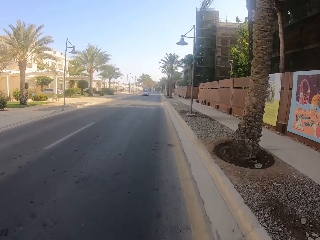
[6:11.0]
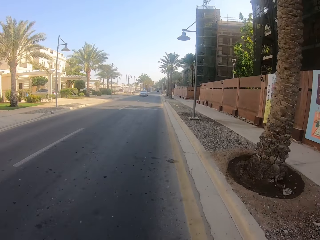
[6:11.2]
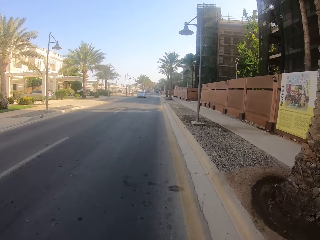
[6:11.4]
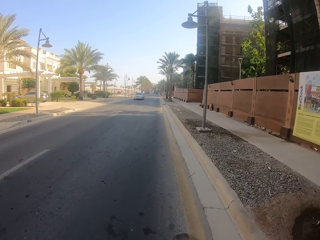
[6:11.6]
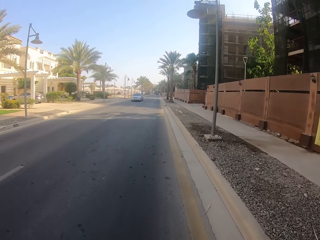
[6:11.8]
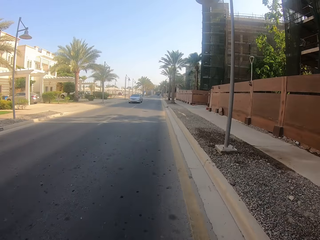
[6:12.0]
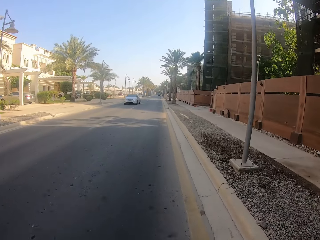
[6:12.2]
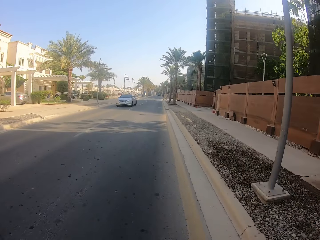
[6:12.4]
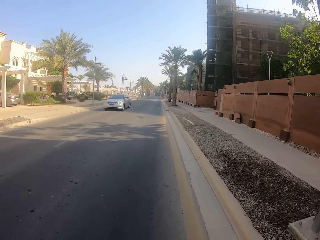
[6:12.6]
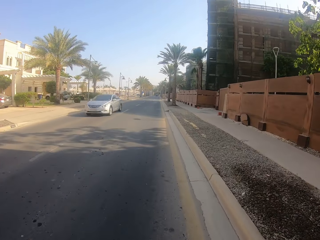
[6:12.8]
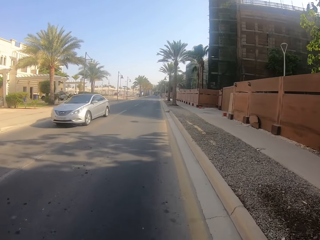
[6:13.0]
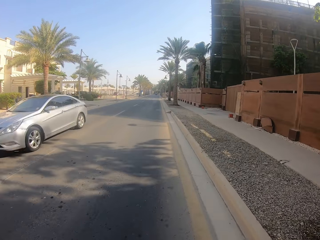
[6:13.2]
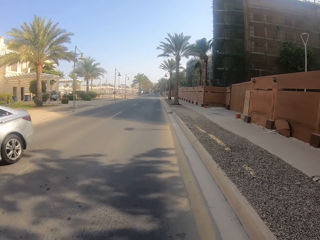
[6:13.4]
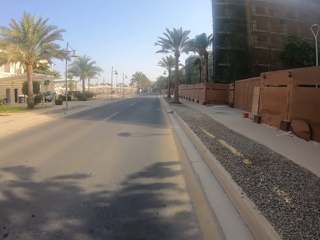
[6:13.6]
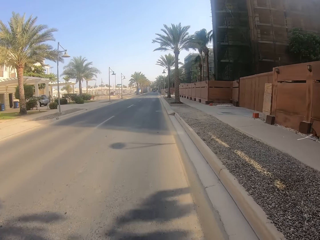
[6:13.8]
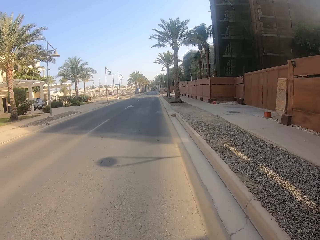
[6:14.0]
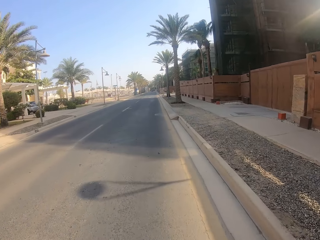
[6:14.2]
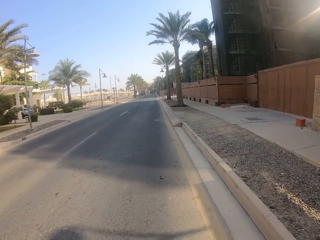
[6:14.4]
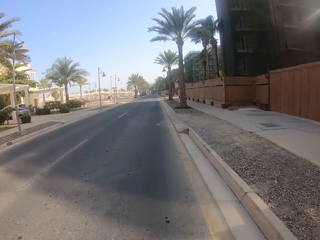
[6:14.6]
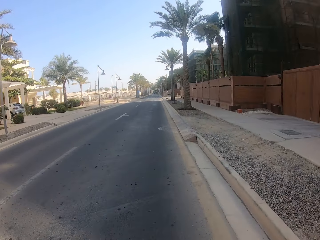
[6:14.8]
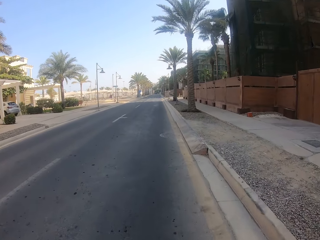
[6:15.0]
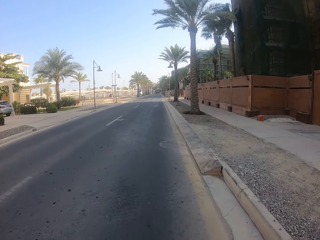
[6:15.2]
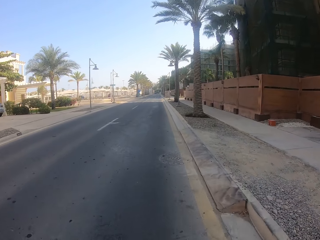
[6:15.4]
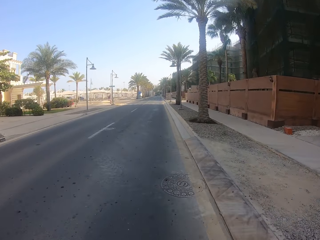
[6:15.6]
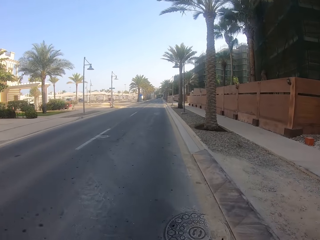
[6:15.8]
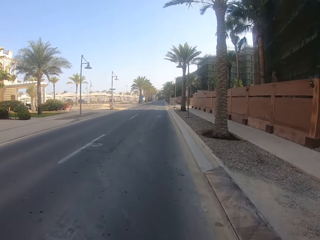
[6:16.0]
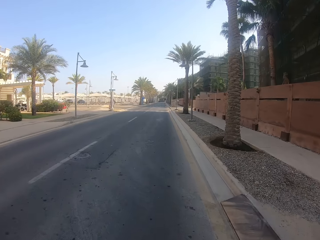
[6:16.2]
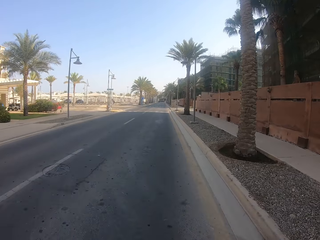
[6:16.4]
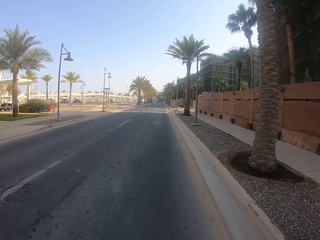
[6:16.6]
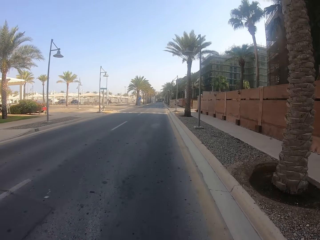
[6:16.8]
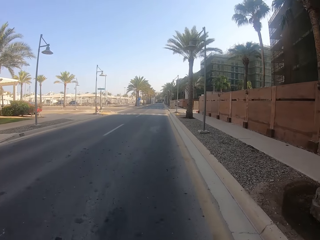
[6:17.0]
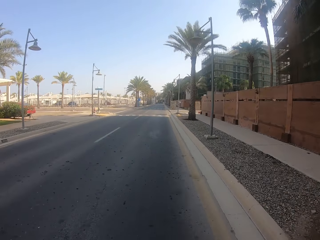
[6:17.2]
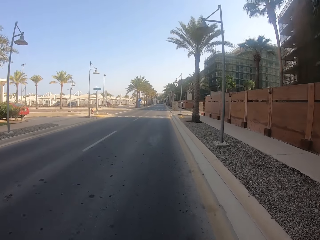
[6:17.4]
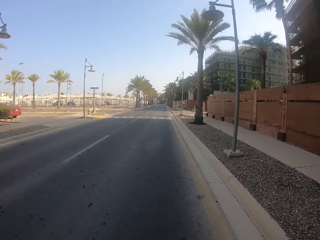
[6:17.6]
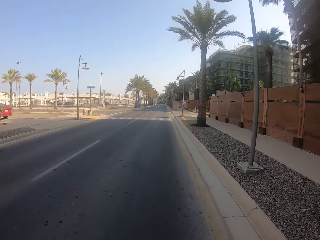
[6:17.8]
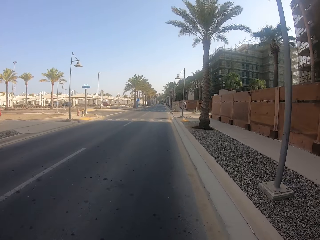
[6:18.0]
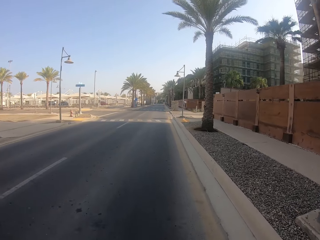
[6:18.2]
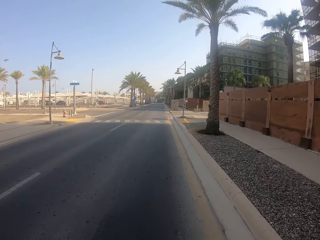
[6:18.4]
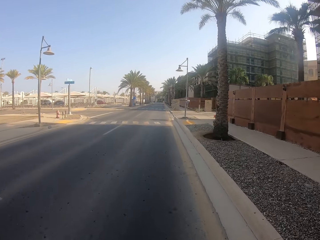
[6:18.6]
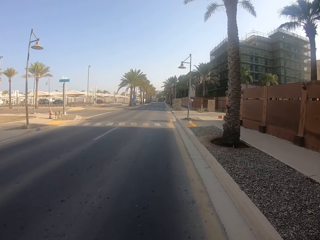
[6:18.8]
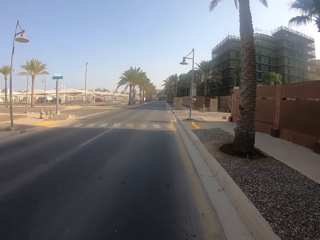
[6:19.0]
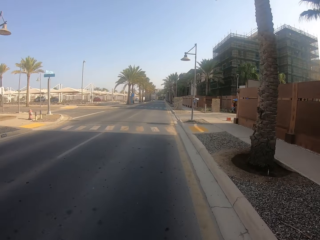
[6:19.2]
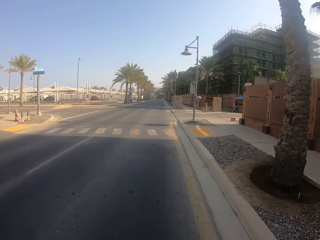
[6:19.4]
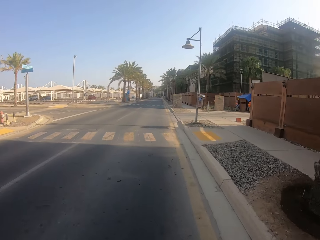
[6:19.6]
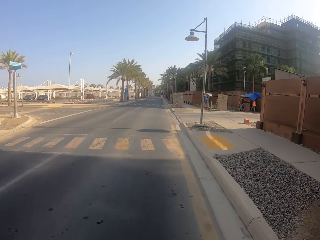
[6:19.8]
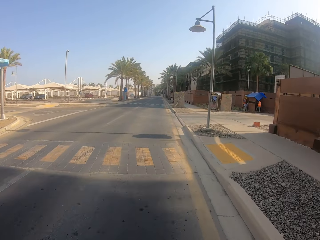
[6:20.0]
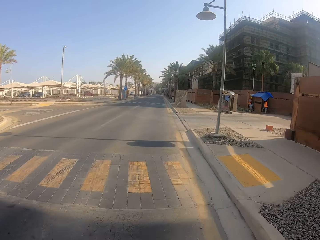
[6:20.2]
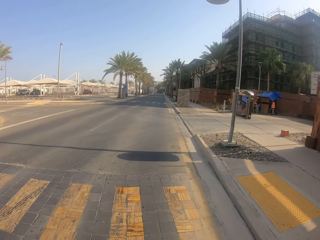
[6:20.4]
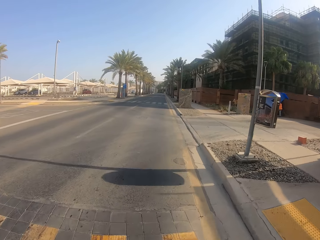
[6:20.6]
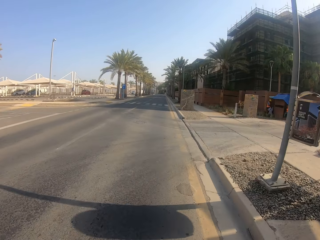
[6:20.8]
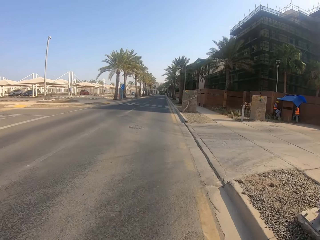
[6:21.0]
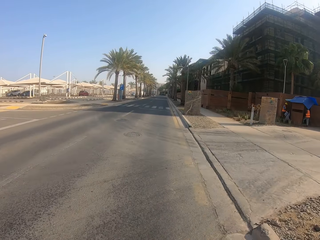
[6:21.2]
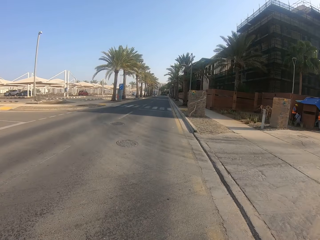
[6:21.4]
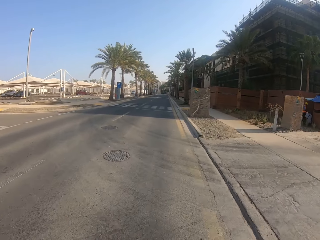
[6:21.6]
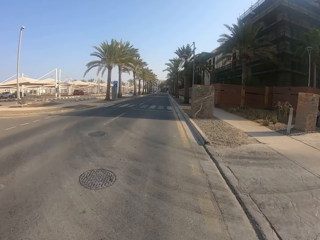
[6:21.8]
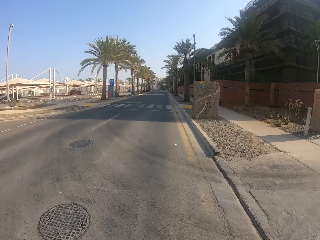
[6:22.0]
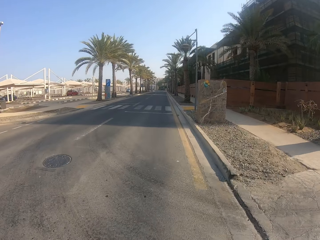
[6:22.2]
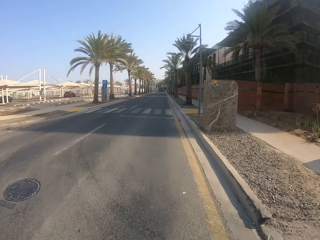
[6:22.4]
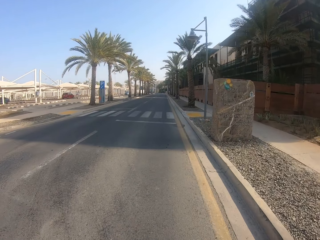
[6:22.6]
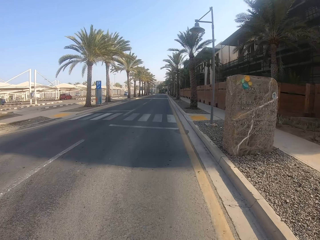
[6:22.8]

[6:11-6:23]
The camera wearer passes the grey oncoming car.

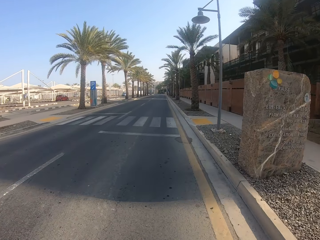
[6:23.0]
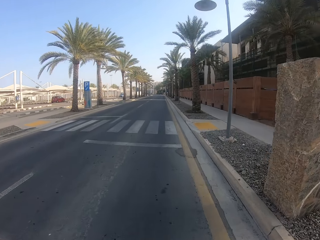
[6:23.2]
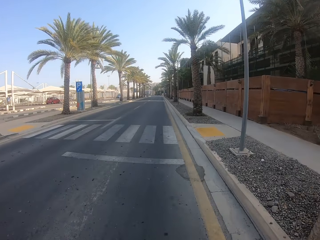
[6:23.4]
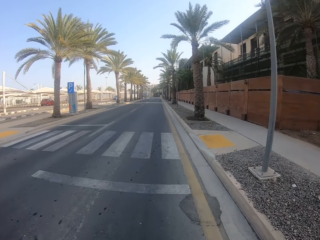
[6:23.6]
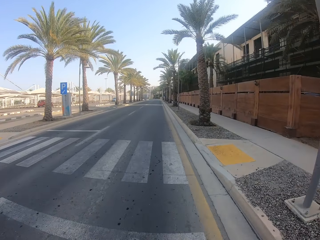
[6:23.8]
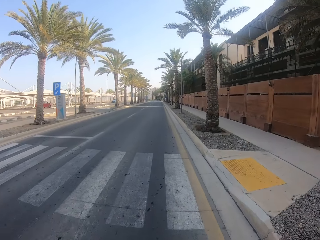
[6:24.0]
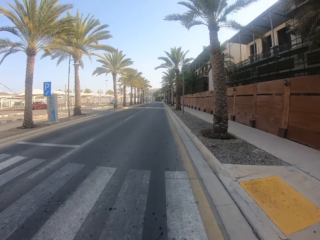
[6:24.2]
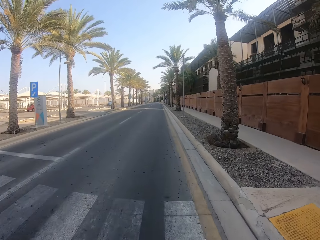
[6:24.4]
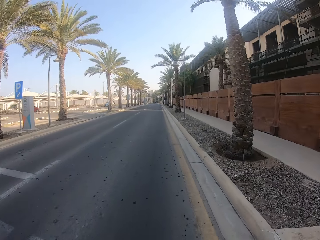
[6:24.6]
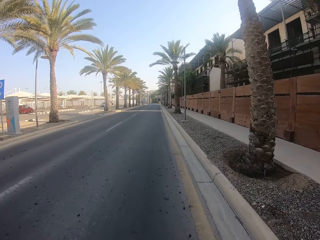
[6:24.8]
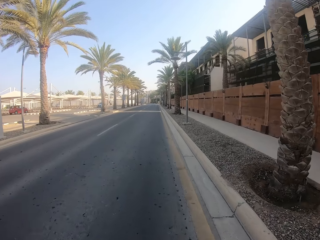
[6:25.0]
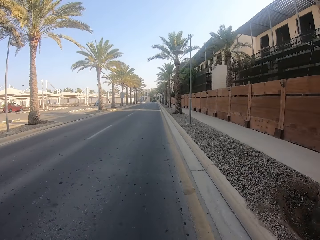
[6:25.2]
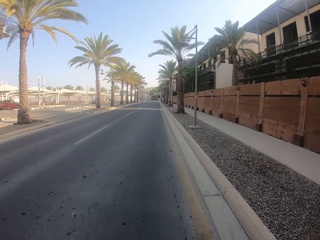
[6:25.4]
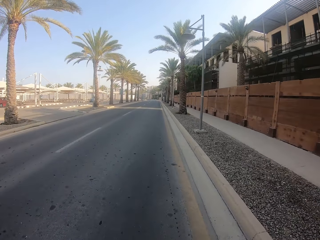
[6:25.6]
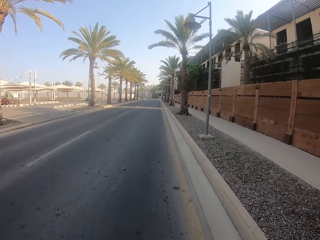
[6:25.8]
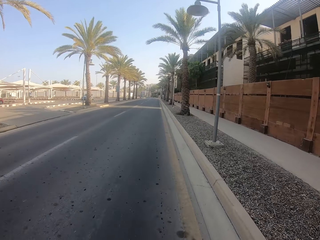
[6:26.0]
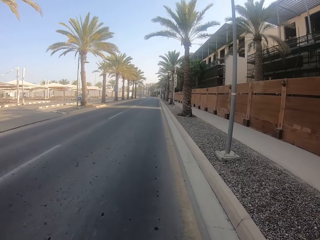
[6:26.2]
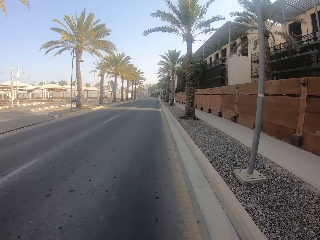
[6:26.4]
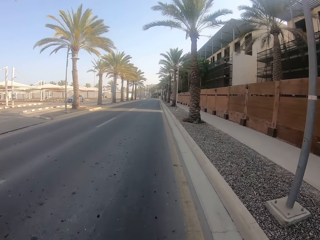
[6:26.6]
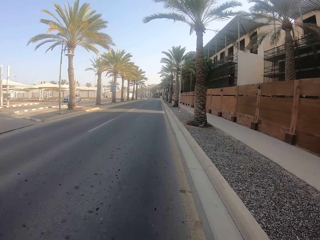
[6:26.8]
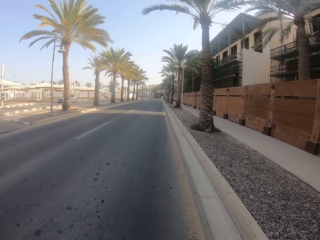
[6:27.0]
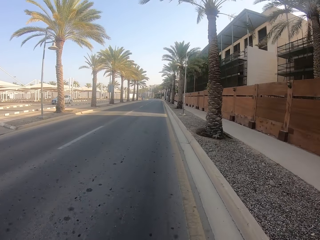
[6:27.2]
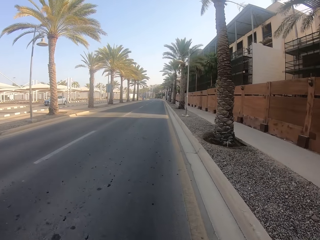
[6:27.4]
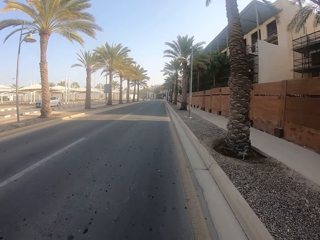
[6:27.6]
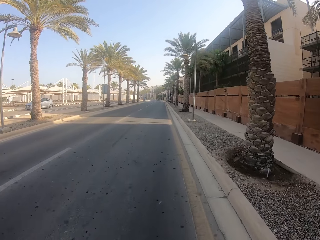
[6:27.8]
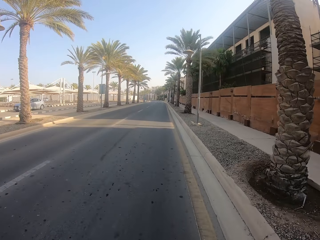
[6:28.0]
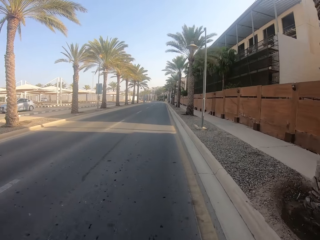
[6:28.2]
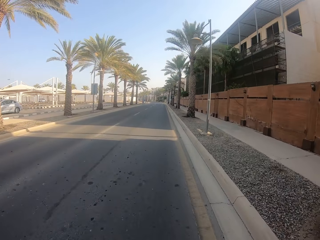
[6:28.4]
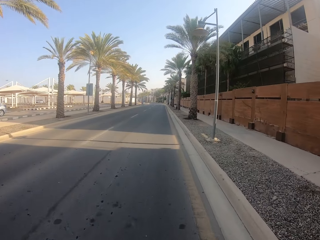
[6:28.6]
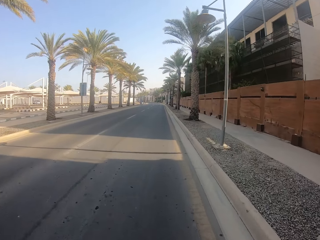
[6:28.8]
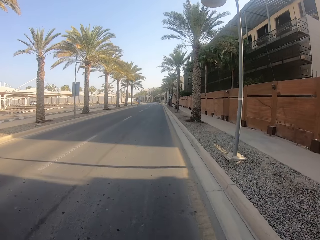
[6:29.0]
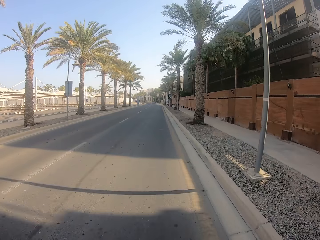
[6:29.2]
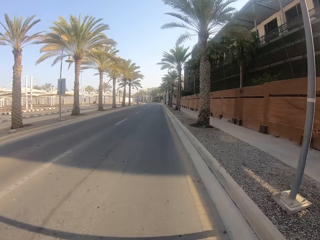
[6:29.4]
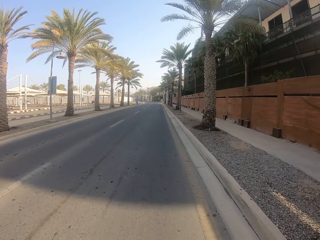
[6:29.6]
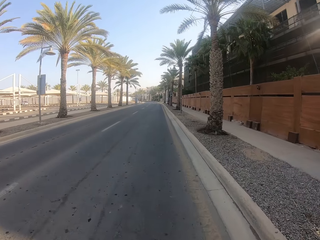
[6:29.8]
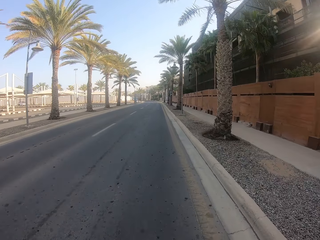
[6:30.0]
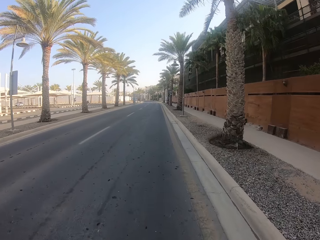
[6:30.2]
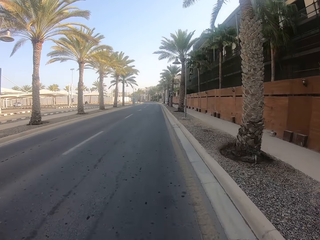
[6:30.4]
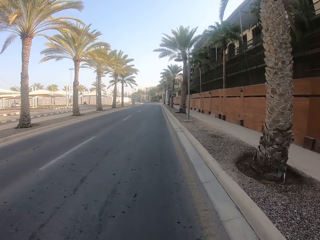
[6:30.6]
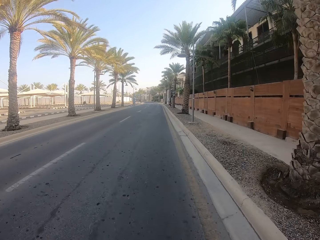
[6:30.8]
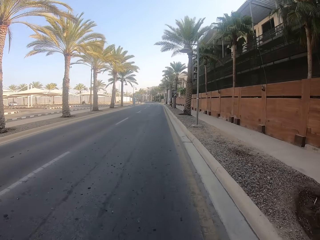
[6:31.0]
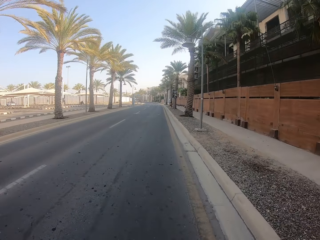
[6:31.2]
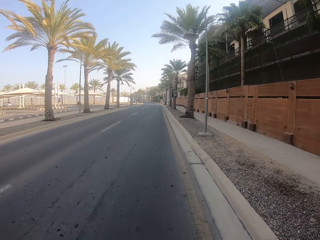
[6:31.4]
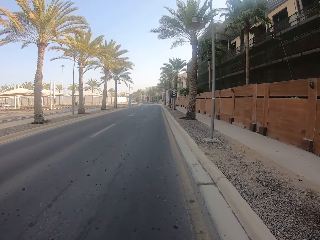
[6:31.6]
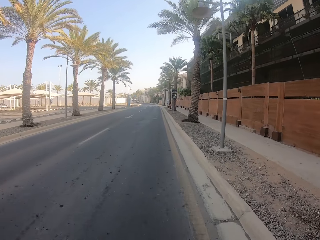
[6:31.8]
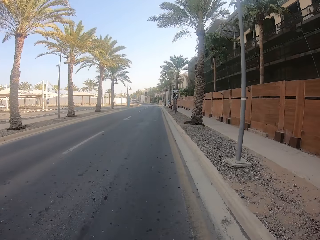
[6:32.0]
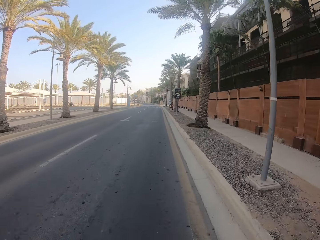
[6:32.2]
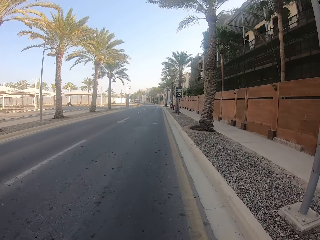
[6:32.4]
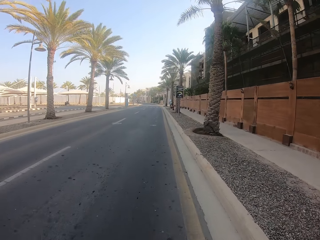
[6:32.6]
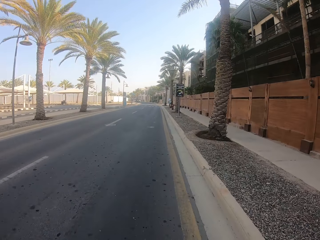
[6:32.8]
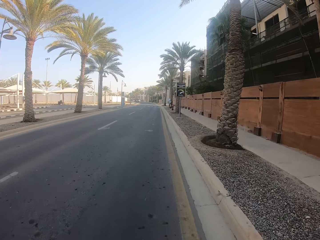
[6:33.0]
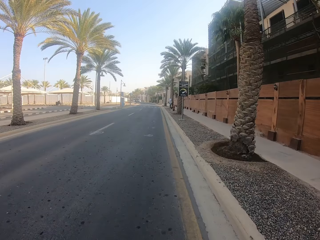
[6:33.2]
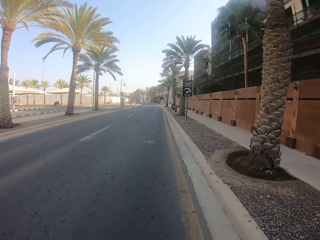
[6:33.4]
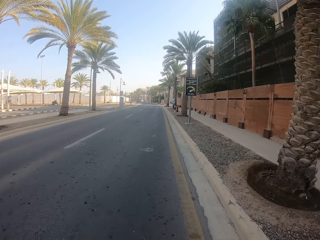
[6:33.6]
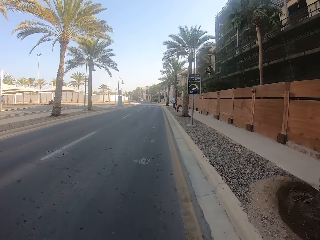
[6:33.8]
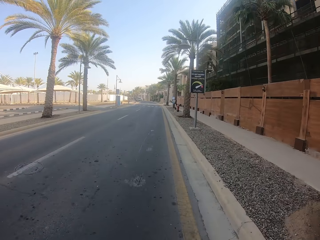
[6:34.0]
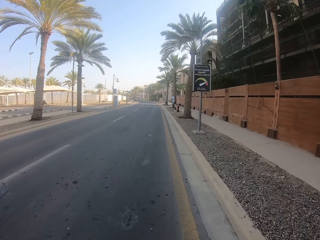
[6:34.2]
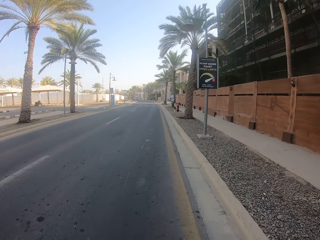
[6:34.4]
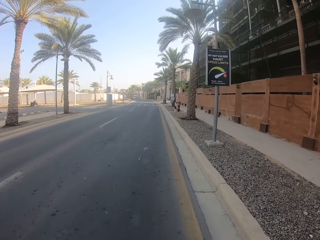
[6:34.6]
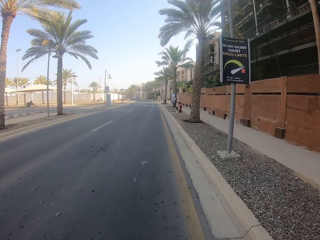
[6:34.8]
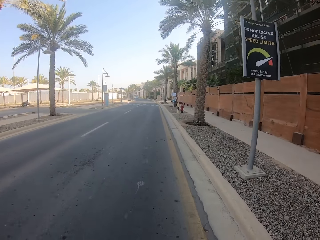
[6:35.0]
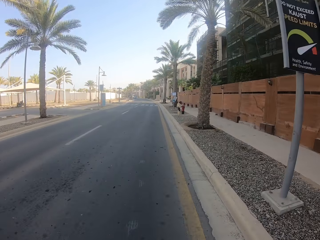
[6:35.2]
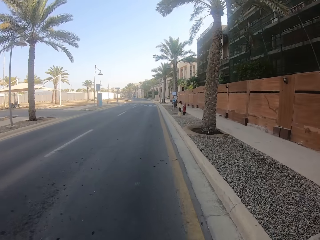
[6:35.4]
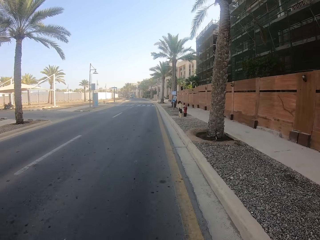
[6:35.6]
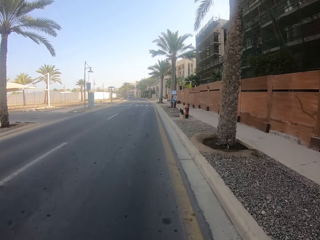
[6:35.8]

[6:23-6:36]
The camera wearer passes the grey oncoming car on the other road.
